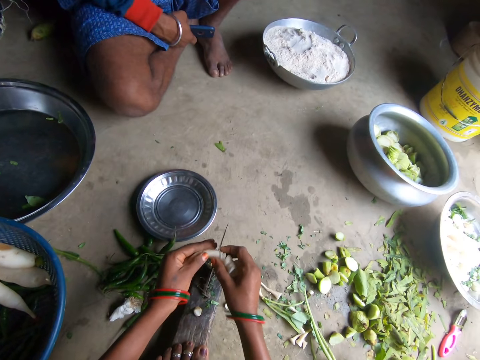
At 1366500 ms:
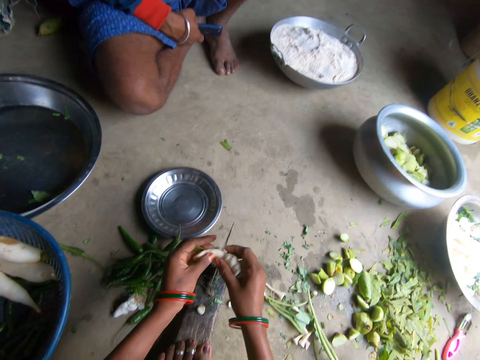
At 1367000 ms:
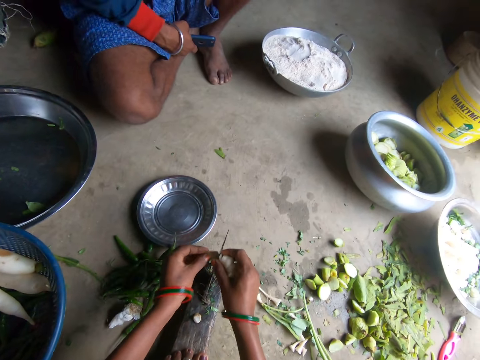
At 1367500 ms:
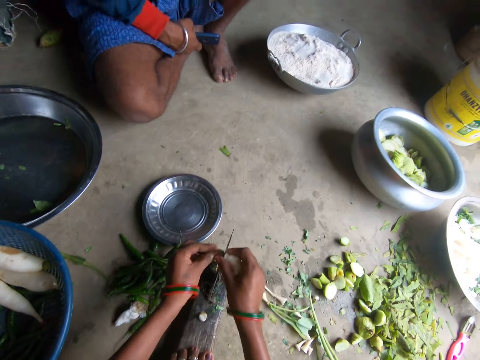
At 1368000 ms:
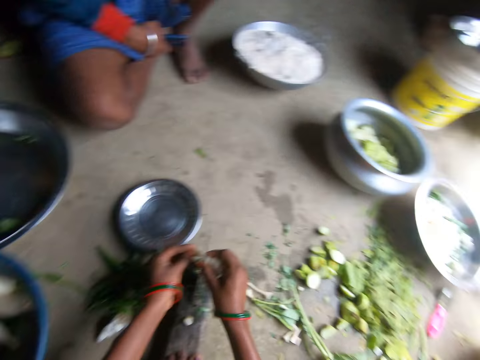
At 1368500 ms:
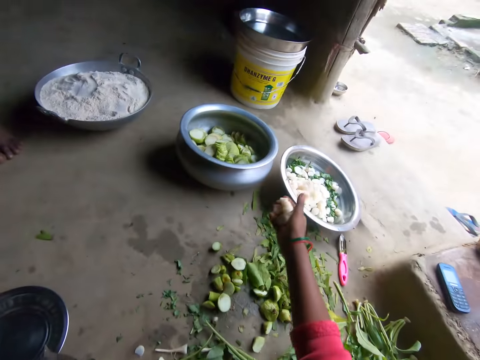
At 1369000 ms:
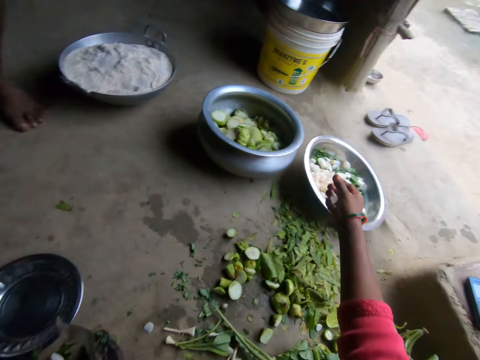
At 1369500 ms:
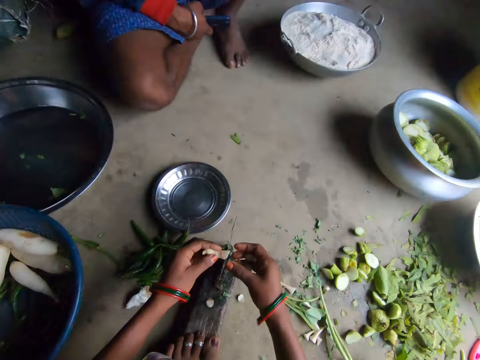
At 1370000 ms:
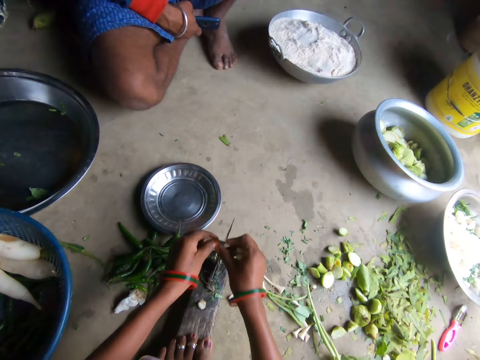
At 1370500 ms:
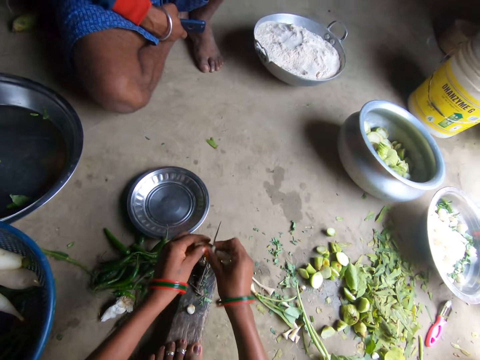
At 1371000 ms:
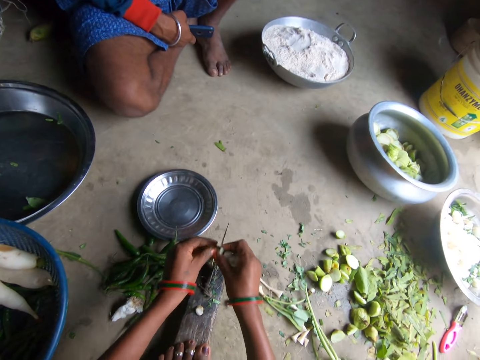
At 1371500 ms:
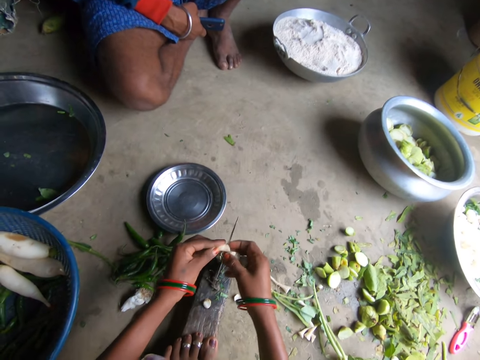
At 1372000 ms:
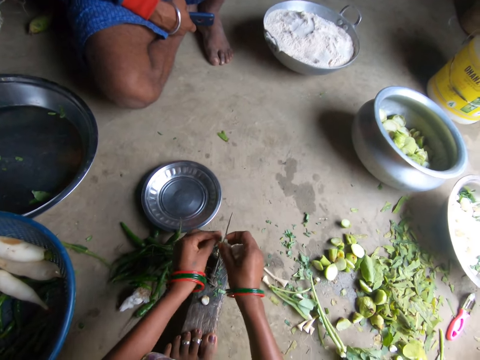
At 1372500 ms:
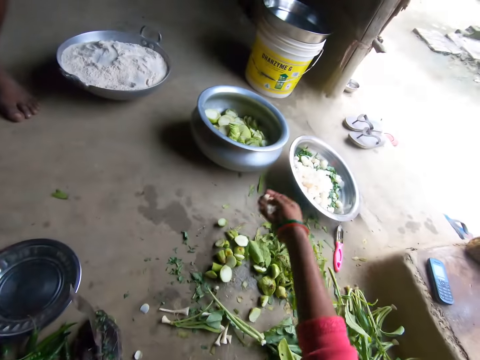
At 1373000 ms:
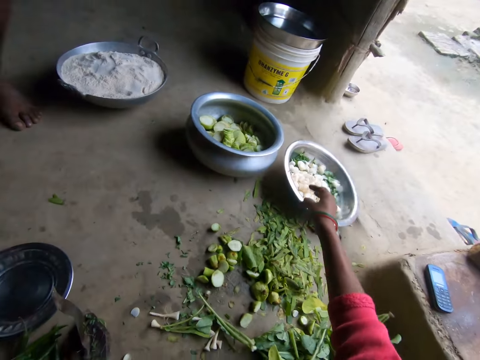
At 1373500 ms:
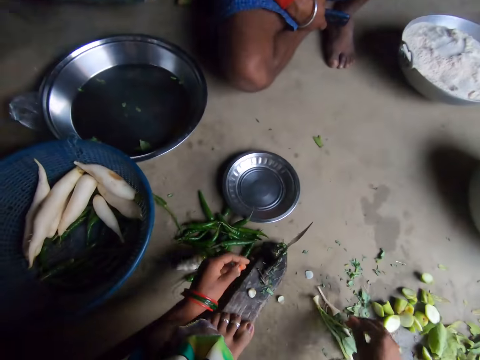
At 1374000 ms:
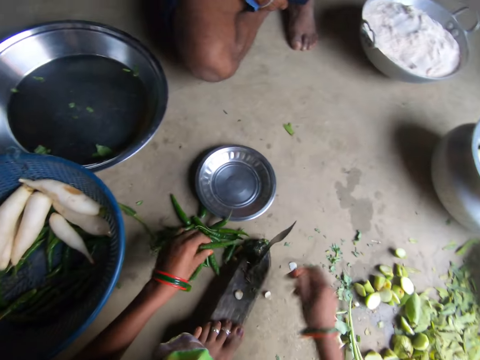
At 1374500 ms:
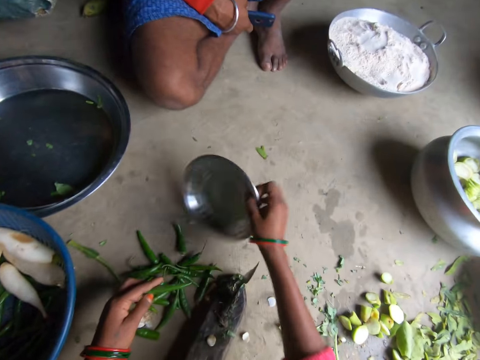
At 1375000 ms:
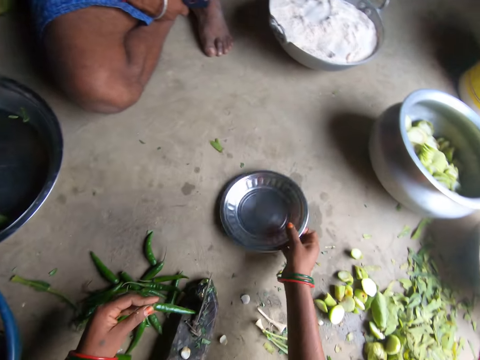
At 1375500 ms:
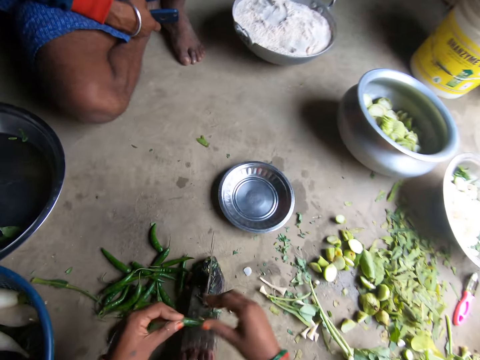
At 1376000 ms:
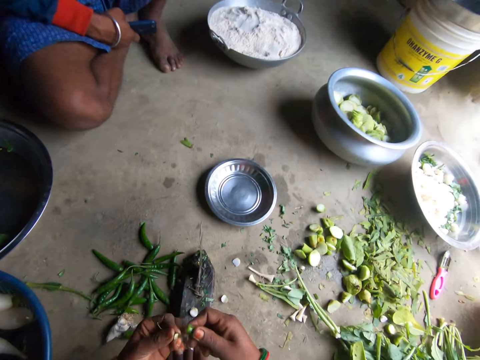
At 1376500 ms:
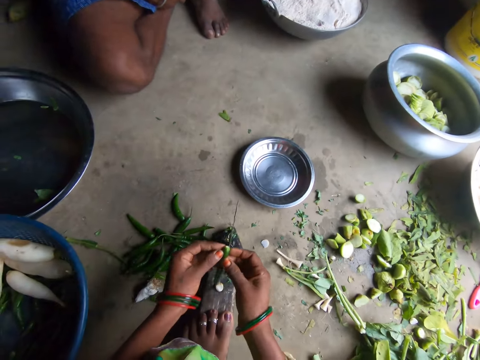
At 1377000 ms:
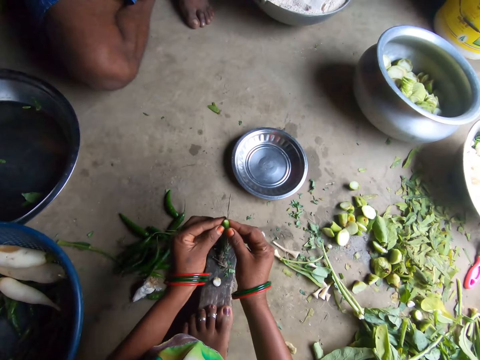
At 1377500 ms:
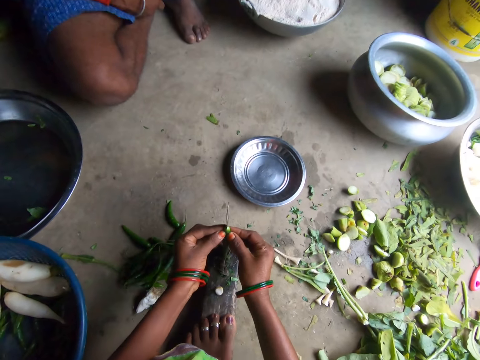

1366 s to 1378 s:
The camera wearer throws the sliced daikon into the metallic bowl with her right hand. A man sits in the kitchen. The camera wearer slices the daikon radish with a knife on the floor. She throws the sliced daikon into the metallic bowl with her right hand. She picks up a green pea or hot pepper from the floor with her left hand. She picks up a metallic plate from the floor with her right hand. She hits the plate on the floor. She drops the plate on the floor with her right hand. She breaks the green pea with both hands. She removes the hot pepper pedicel with her hand and drops the hot pepper pedicel on the floor. She slices the hot pepper with the knife on the floor.

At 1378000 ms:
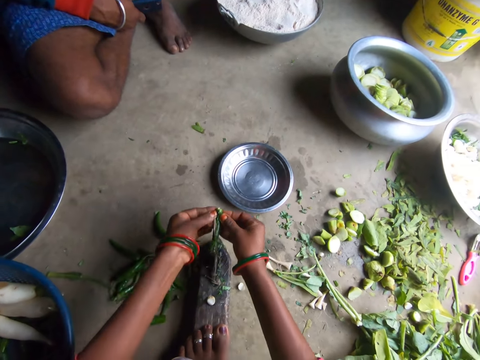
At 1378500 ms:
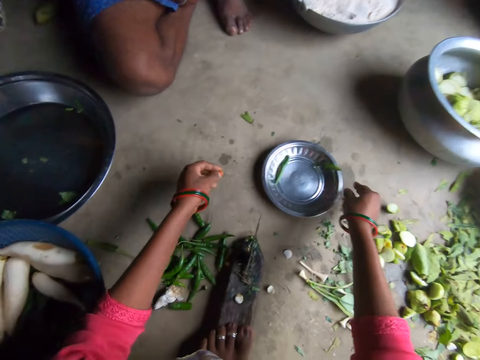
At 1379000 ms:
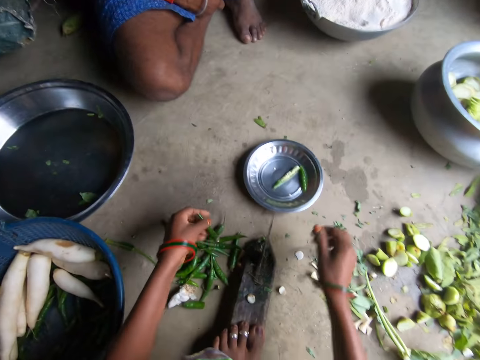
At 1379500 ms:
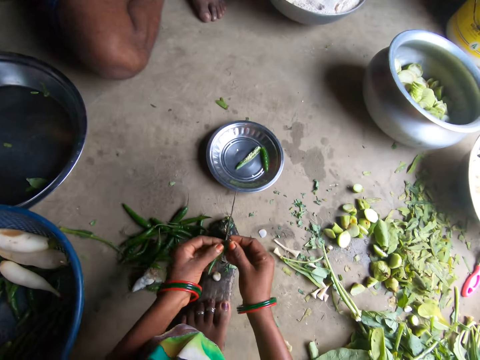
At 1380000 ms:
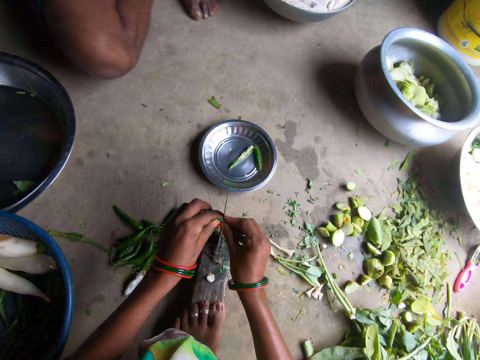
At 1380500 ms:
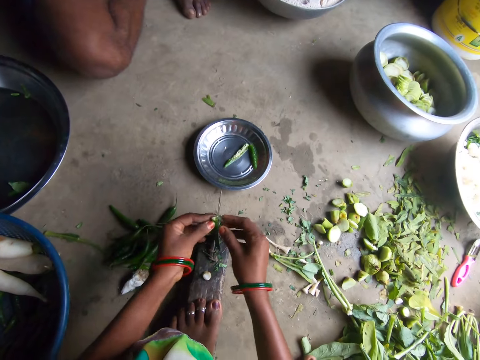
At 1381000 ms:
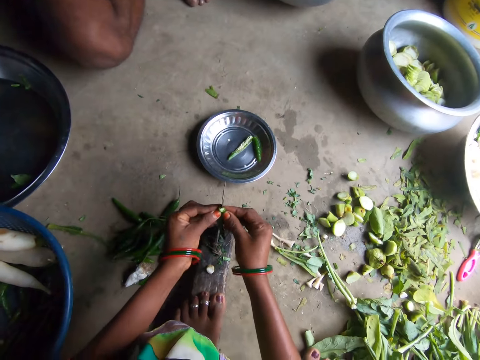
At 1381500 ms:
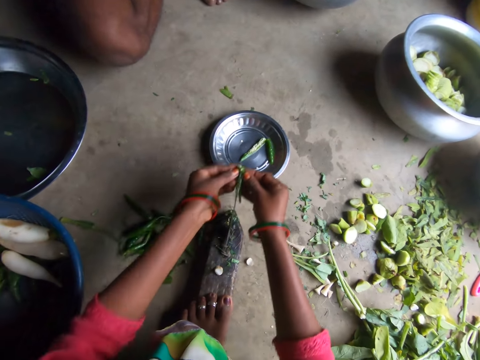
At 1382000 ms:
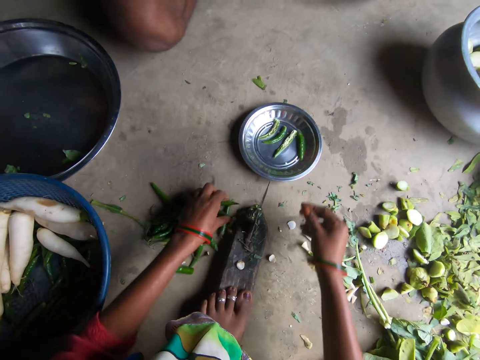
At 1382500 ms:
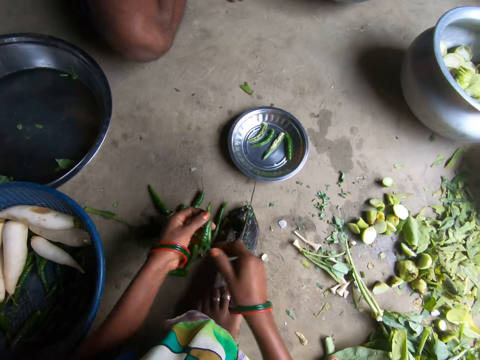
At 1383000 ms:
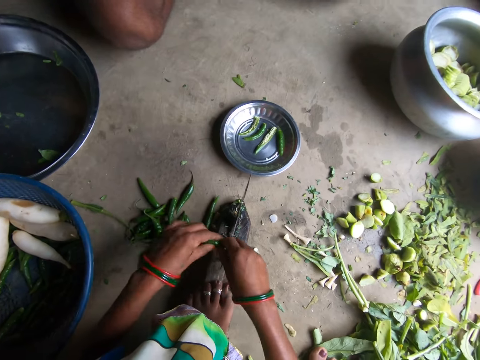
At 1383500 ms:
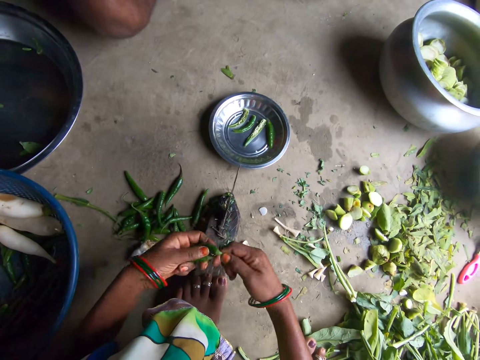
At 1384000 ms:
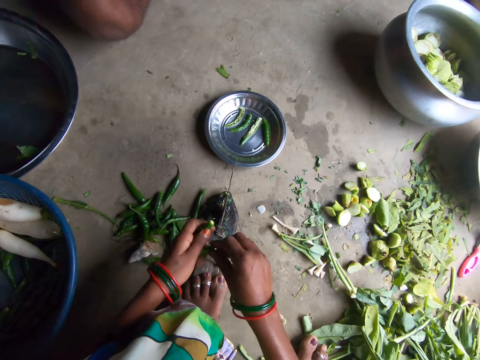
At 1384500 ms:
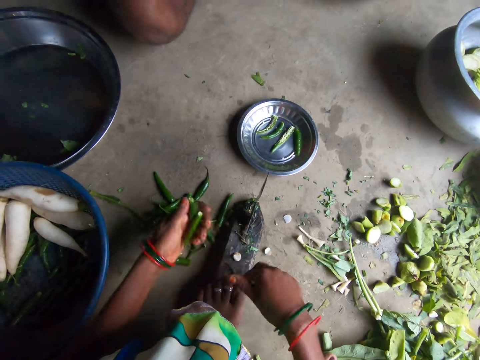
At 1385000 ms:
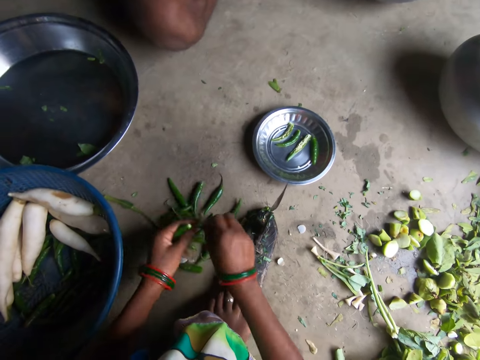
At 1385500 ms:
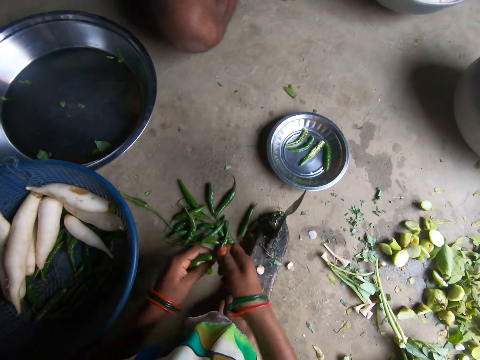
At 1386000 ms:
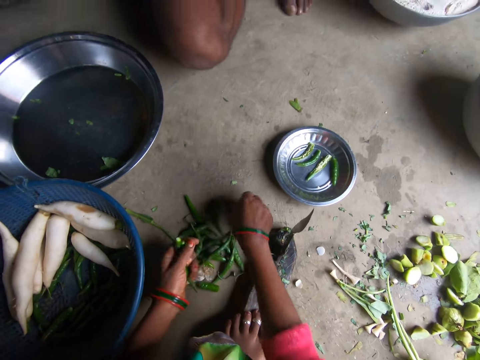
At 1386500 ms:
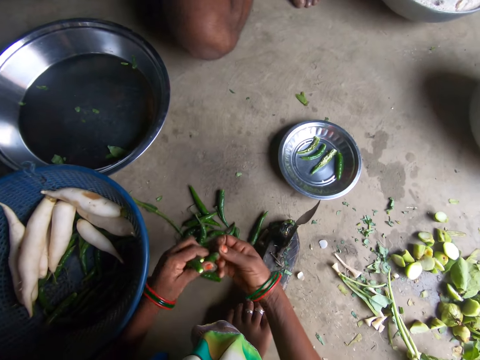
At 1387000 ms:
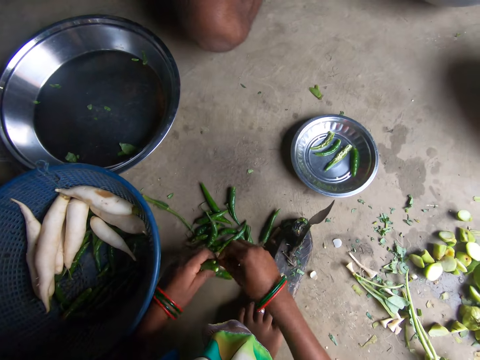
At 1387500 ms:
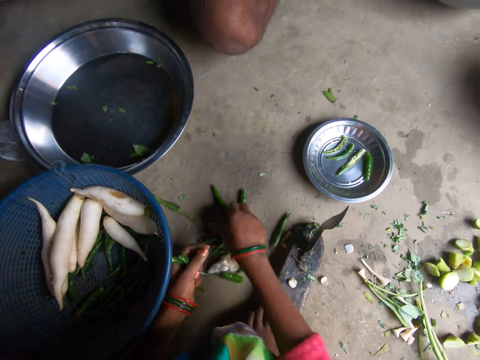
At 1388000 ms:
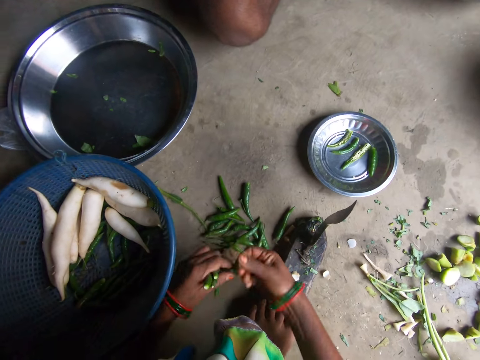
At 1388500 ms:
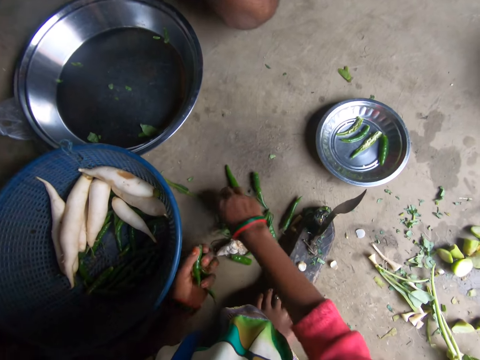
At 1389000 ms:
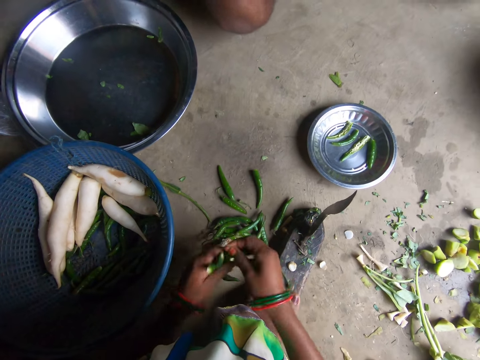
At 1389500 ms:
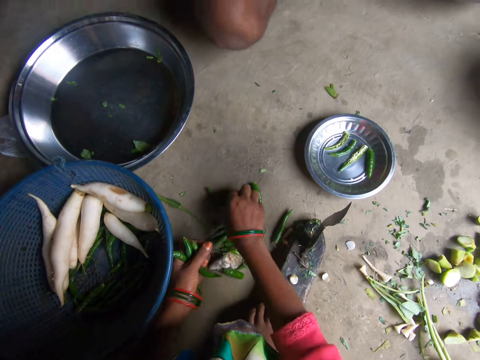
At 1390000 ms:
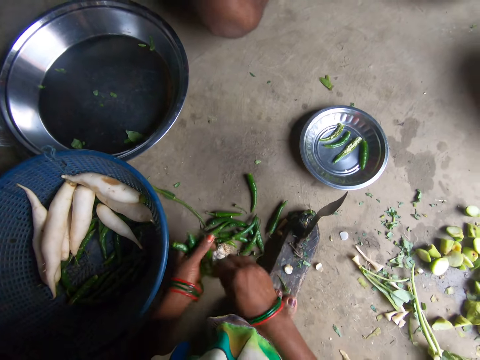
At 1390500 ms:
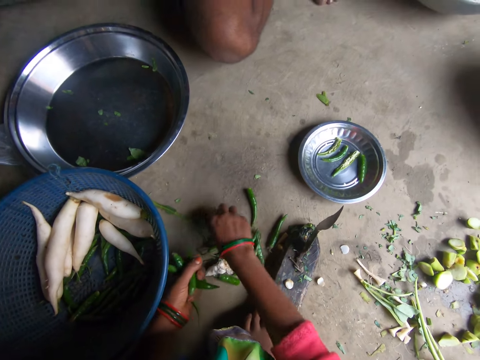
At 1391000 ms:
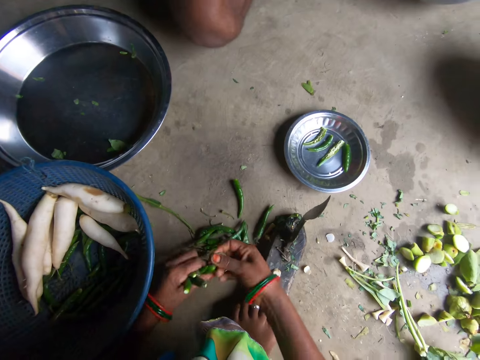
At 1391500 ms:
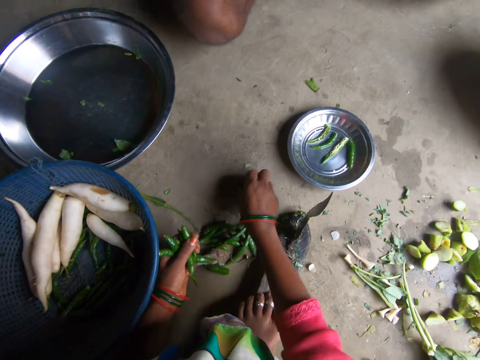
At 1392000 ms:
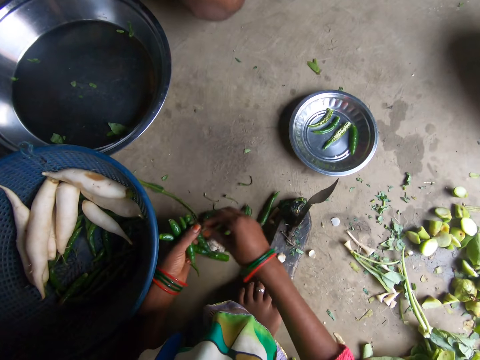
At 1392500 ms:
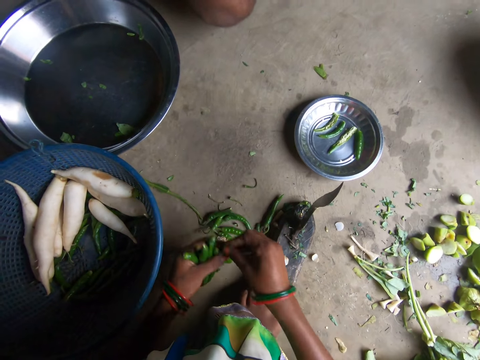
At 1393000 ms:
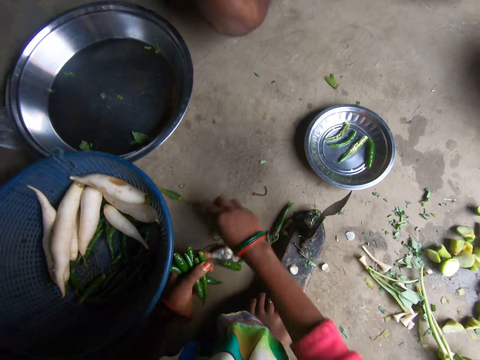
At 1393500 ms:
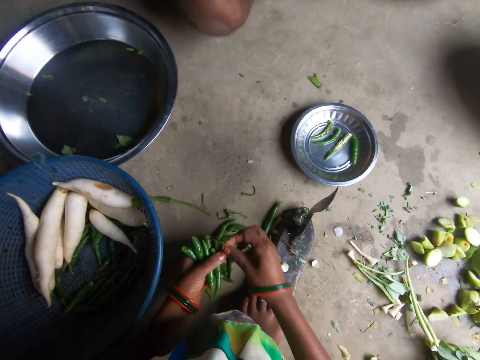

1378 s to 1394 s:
The camera wearer drops the sliced green pea or hot pepper in the metallic plate with both hands. She adjusts the position of the plate on the floor with her right hand. She picks up another green pea from the floor with her left hand. She cuts the hot pepper pedicel with a knife on the floor and throws the hot pepper pedicel on the floor. She slices the hot pepper with the knife on the floor. She drops the sliced green pea in the plate with both hands. She picks up another green pea from the floor with her left hand. She removes the hot pepper pedicel with her hand. She breaks the green pea with both hands. She drops the hot pepper pedicel on the floor. She breaks the green pea with both hands. She removes the hot pepper pedicel with her hand. She drops the hot pepper pedicel on the floor. She picks up another green pea from the floor with her right hand. She removes the hot pepper pedicel with her hand. She breaks the green pea with both hands. She drops the hot pepper pedicel on the floor. She picks up another green pea from the floor with her right hand. She removes the hot pepper pedicel with her hand. She breaks the green pea with both hands. She drops the hot pepper pedicel on the floor. She picks up another green pea from the floor with her right hand. She removes the hot pepper pedicel with her hand. She breaks the green pea with both hands. She drops the hot pepper pedicel on the floor. She picks up another green pea from the floor with her right hand. She breaks the green pea with both hands. She removes the hot pepper pedicel with her hand. She drops the hot pepper pedicel on the floor. She picks up another green pea from the floor with her right hand. She removes the hot pepper pedicel with her hand. She breaks the green pea with both hands. She drops the hot pepper pedicel on the floor. She picks up another green pea from the floor with her right hand. She breaks the green pea with both hands. She removes the hot pepper pedicel with her hand. She drops the hot pepper pedicel on the floor. She picks up another green pea from the floor with her right hand. She transfers the green pea to her left hand. She picks up another green pea from the floor with her right hand. She breaks the green pea with both hands. She removes the hot pepper pedicel with her hand. She drops the hot pepper pedicel on the floor. She picks up another green pea from the floor with her right hand.
